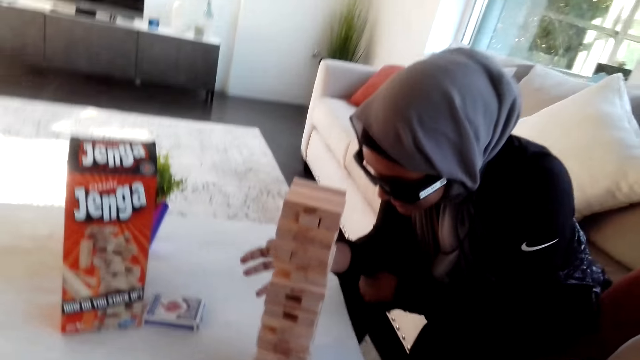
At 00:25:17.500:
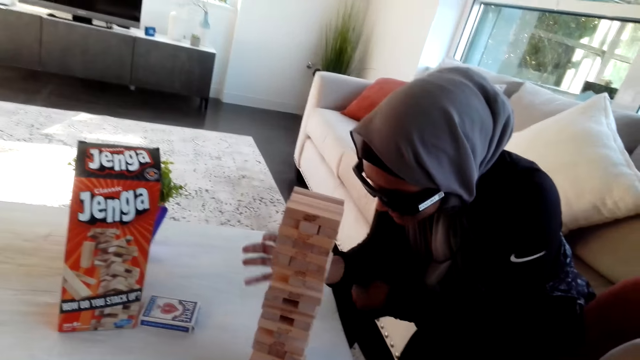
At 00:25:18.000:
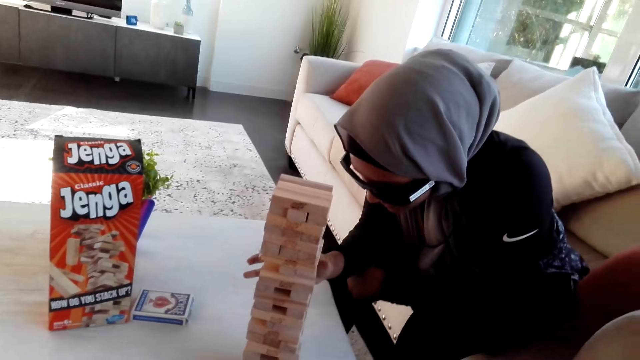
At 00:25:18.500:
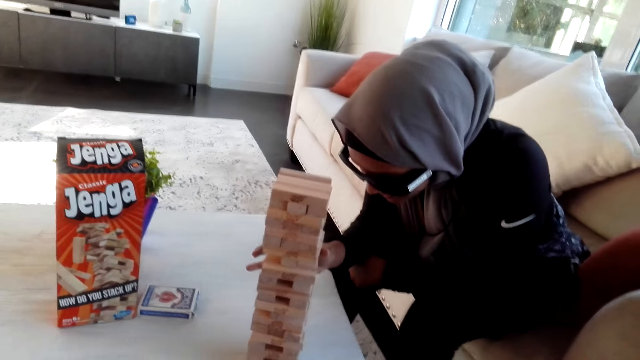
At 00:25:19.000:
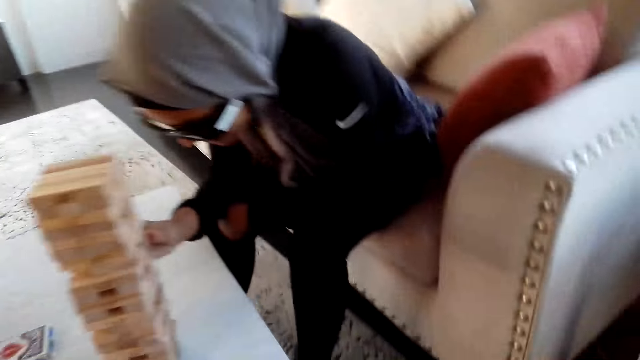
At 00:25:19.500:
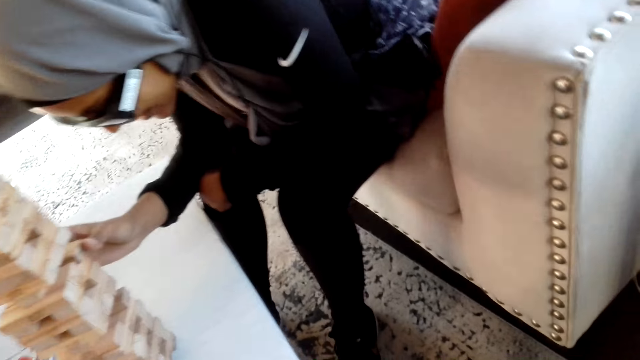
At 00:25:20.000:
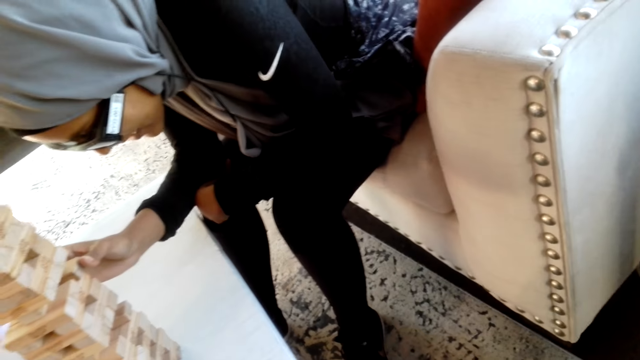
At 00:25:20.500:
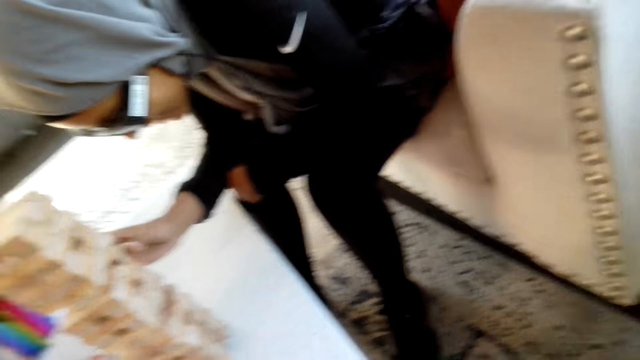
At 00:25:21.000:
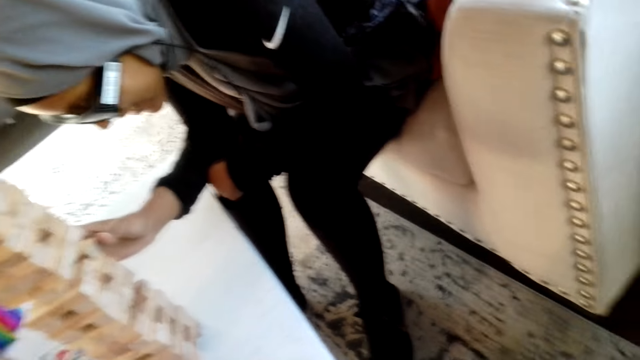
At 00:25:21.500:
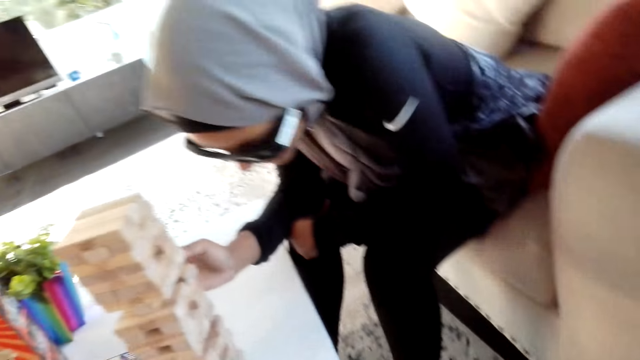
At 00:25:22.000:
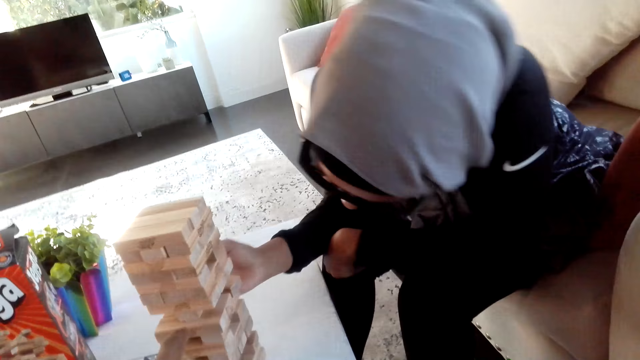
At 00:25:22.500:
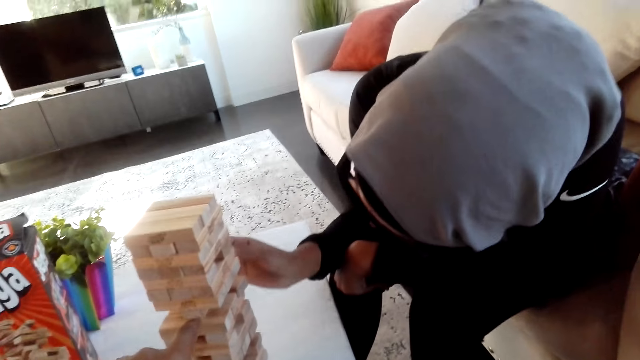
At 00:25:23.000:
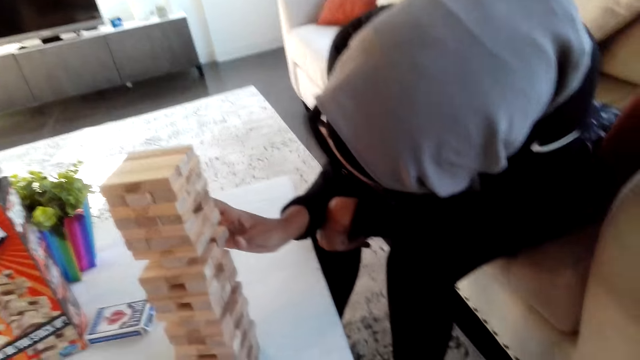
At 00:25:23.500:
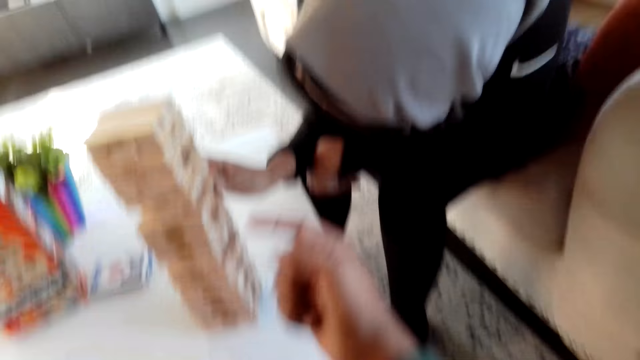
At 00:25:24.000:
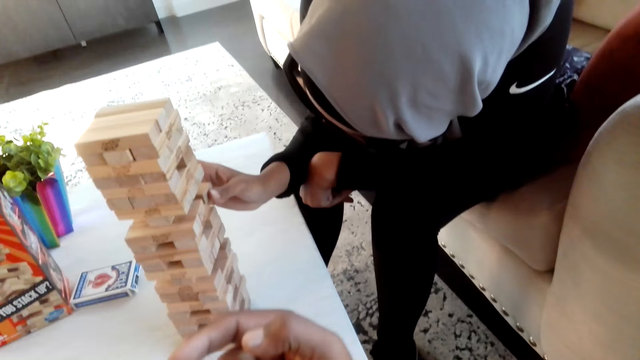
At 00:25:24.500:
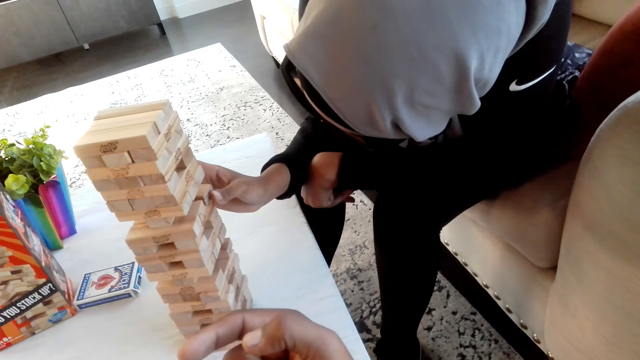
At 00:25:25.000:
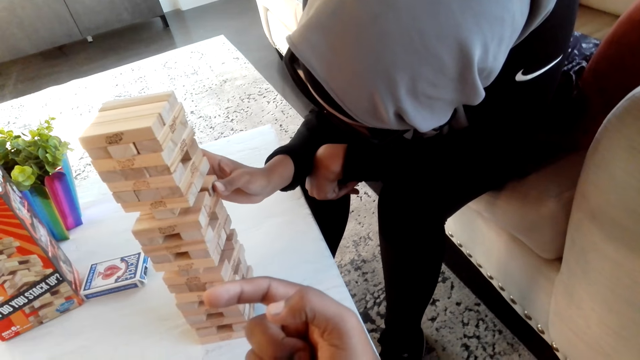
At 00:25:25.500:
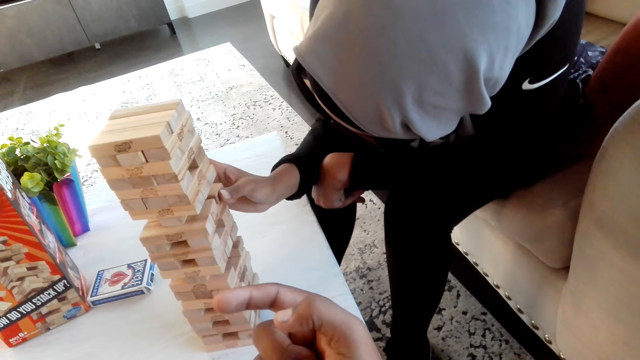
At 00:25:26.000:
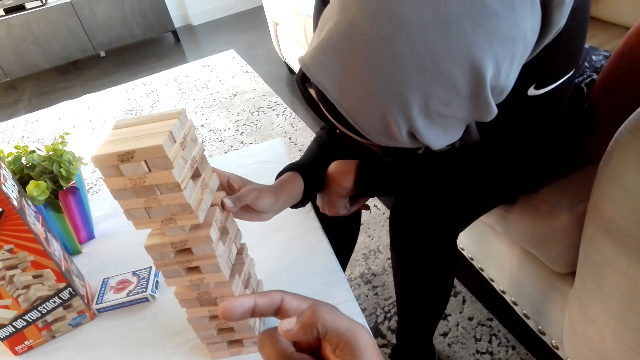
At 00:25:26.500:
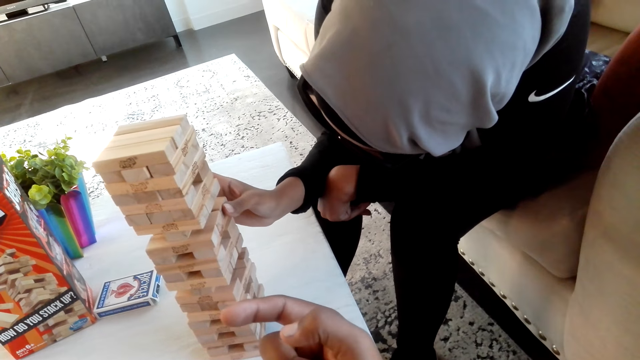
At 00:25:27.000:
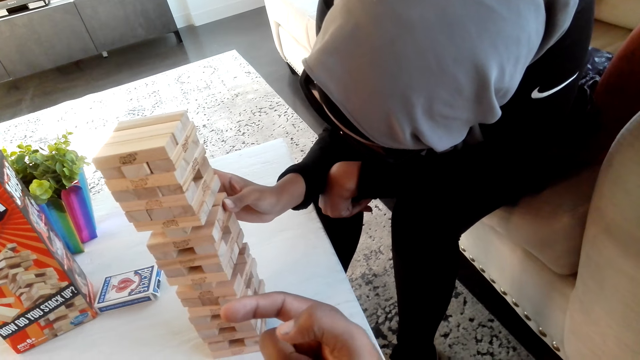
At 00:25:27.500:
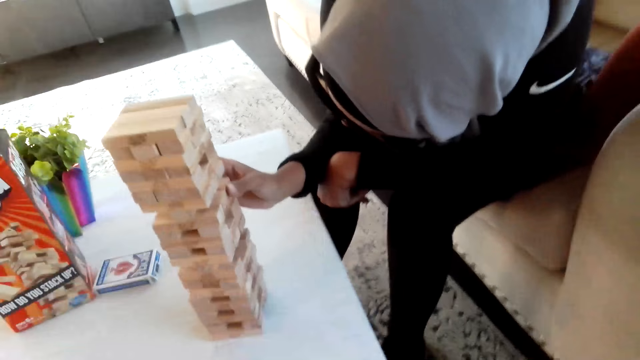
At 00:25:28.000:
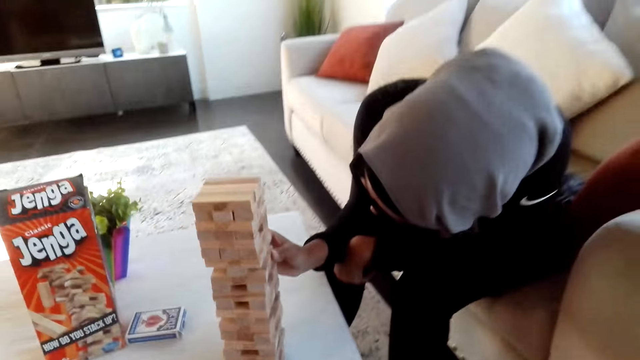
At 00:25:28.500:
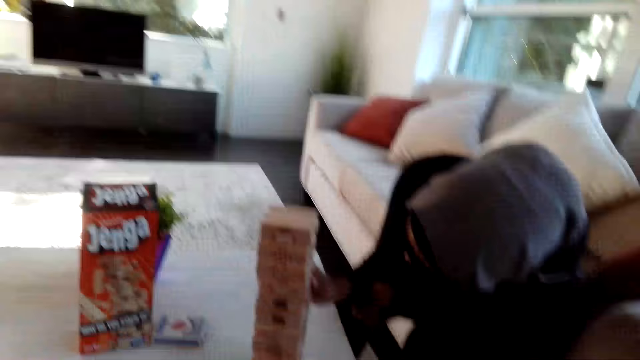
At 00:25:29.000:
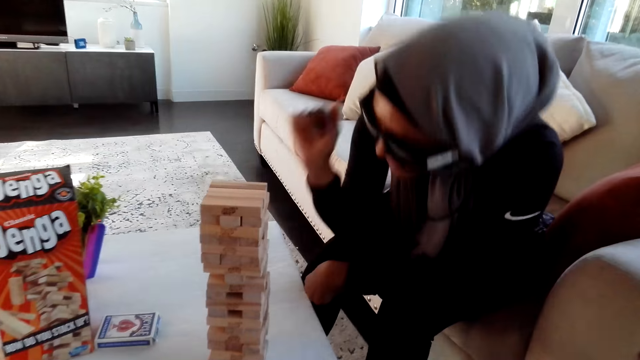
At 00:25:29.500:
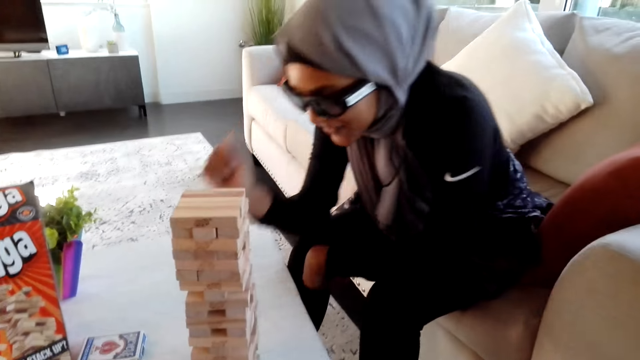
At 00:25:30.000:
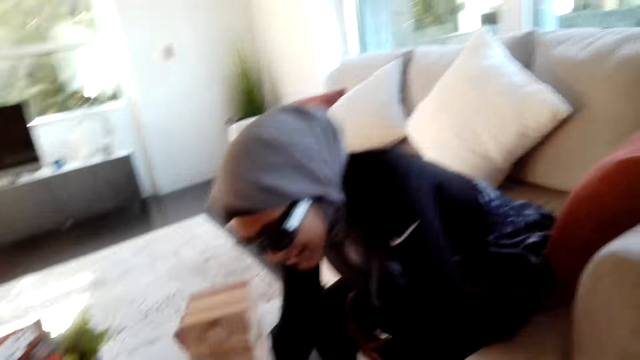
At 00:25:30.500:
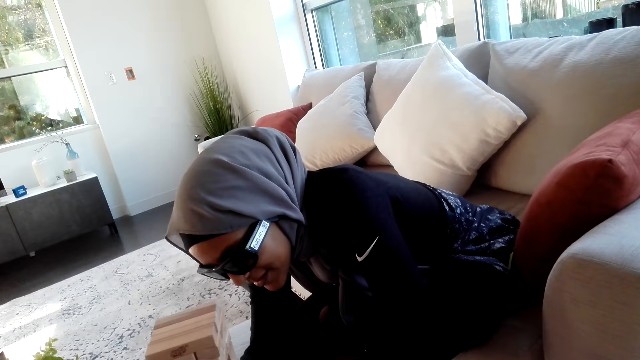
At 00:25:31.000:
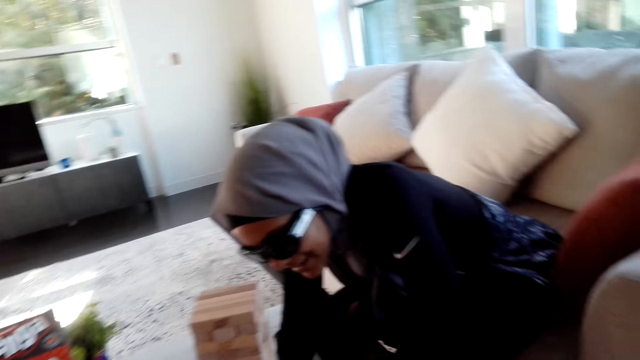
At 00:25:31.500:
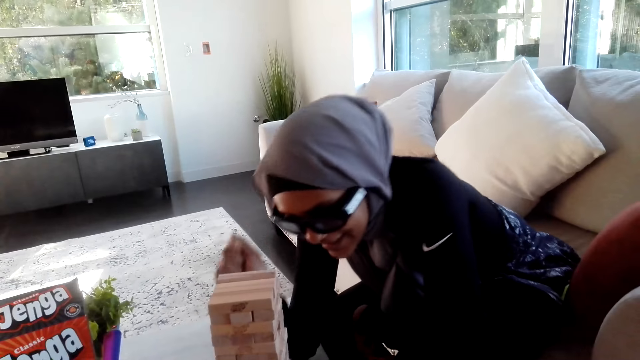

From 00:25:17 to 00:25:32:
The woman removes the timber. The camera wearer moves their hands. The woman moves her hands.

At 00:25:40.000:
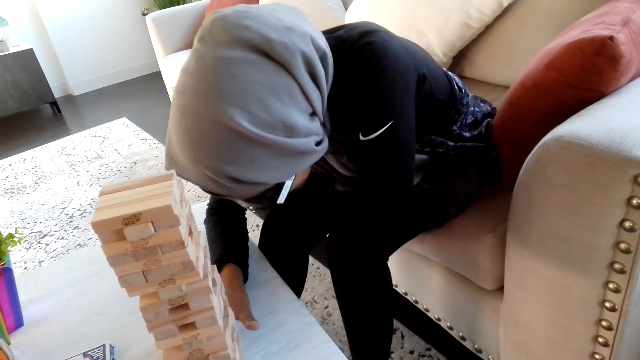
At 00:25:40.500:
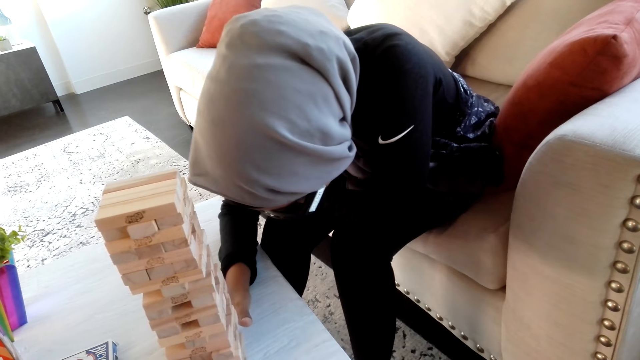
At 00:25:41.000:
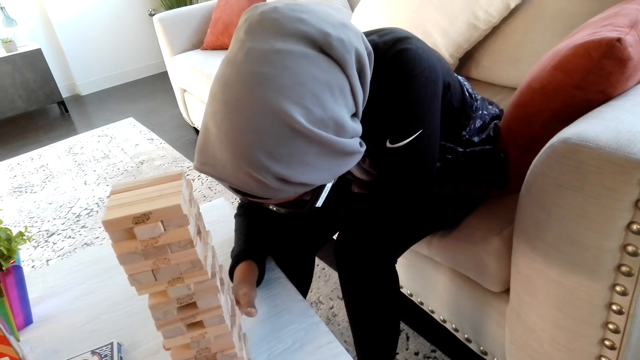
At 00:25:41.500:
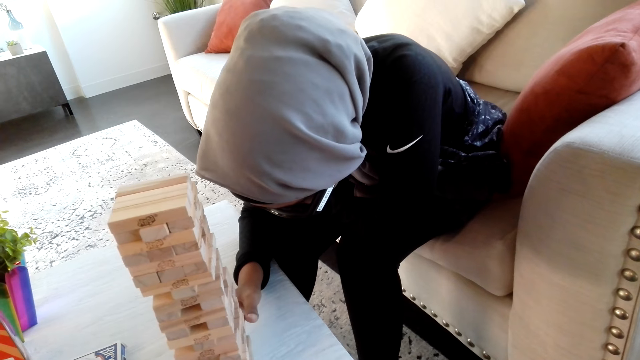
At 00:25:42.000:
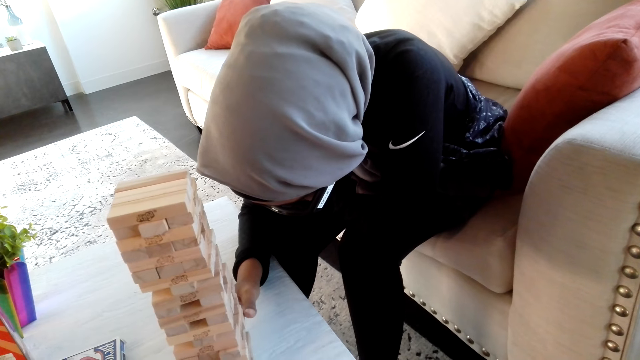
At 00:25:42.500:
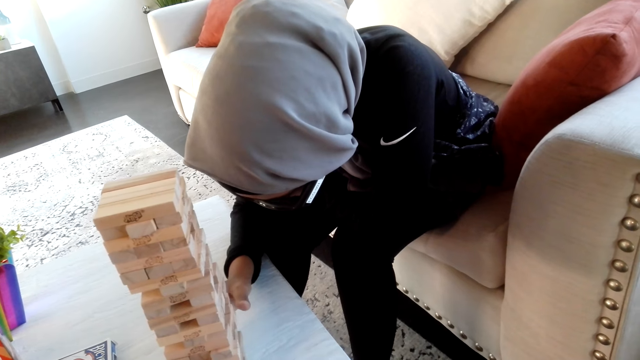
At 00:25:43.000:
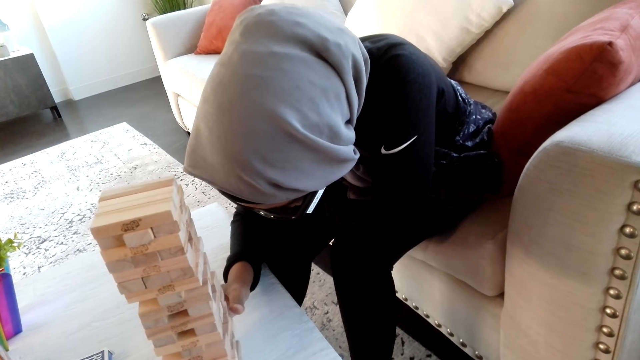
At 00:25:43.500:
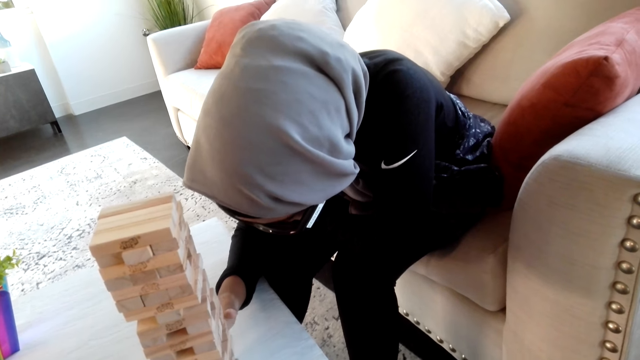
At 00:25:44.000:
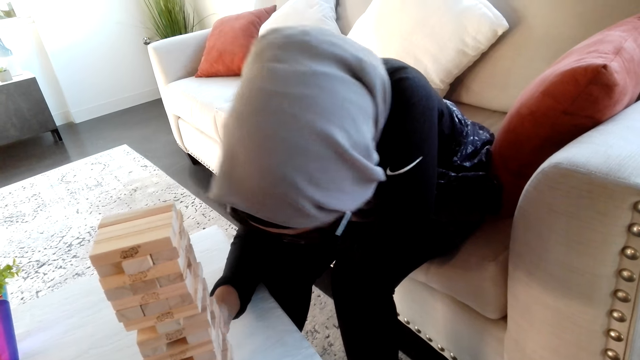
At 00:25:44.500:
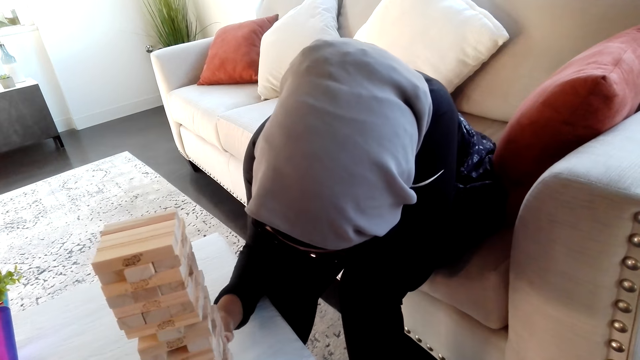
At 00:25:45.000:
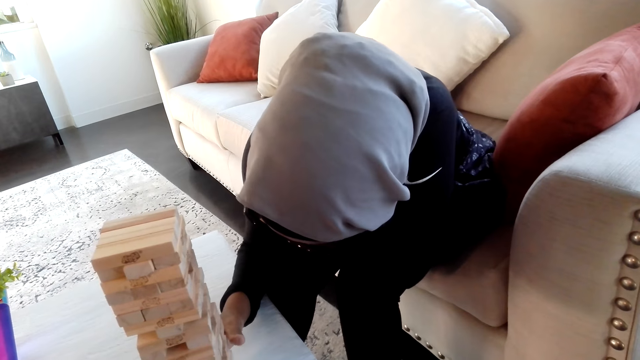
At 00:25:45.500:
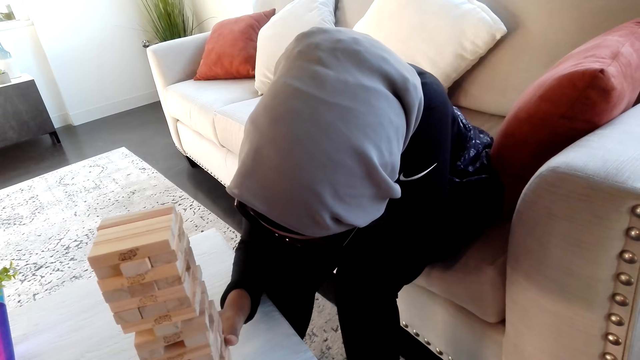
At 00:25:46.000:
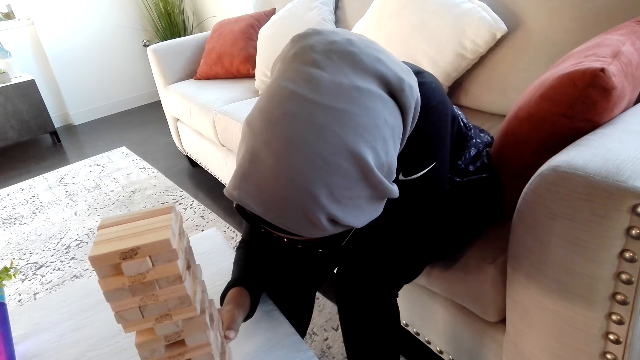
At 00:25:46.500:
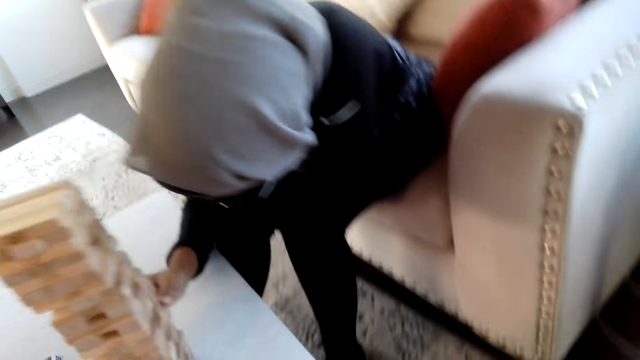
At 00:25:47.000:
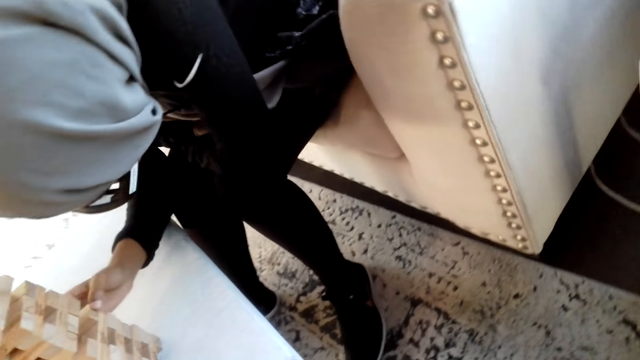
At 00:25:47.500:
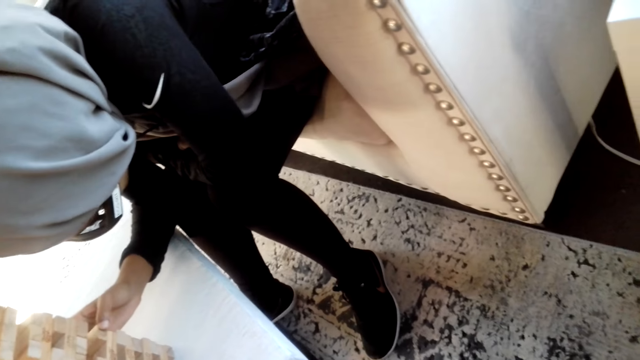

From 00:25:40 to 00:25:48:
A woman holds timber.
